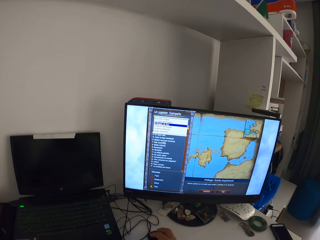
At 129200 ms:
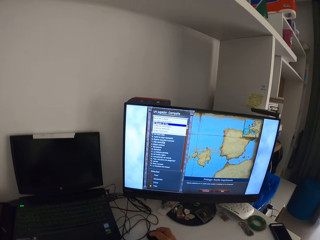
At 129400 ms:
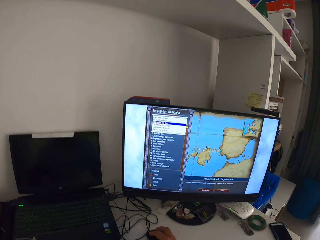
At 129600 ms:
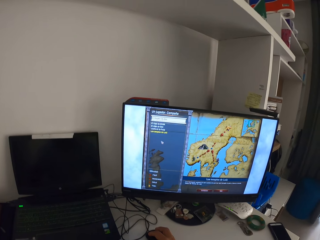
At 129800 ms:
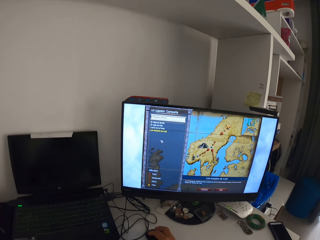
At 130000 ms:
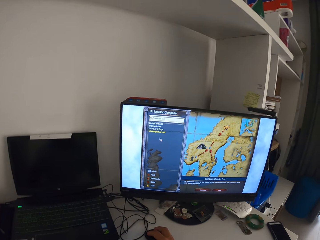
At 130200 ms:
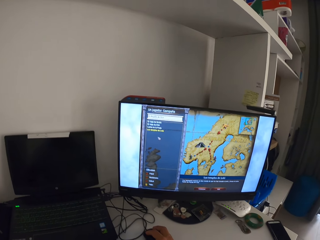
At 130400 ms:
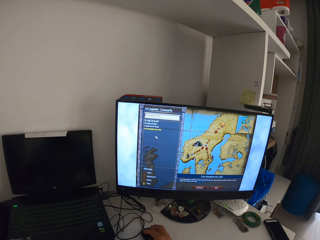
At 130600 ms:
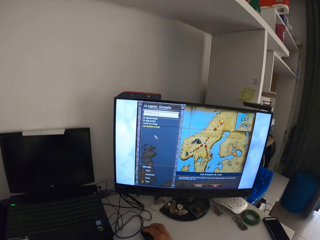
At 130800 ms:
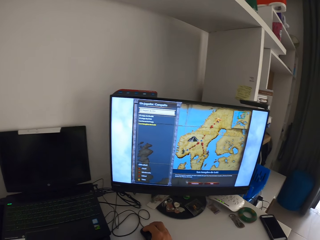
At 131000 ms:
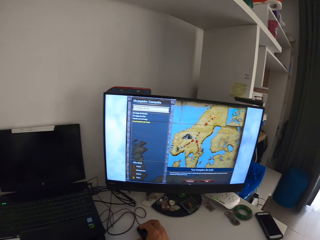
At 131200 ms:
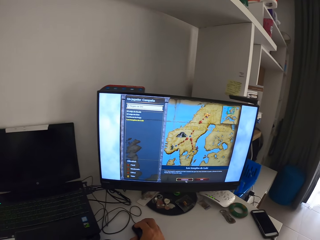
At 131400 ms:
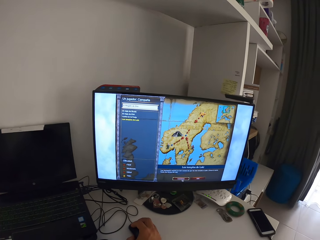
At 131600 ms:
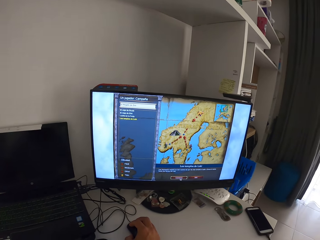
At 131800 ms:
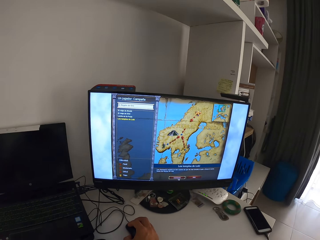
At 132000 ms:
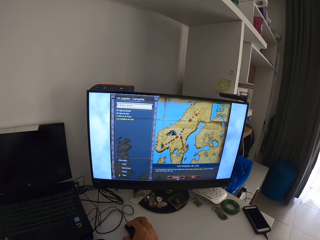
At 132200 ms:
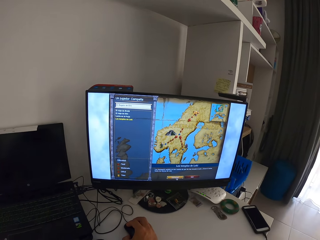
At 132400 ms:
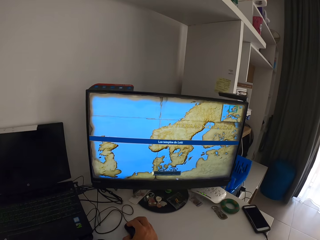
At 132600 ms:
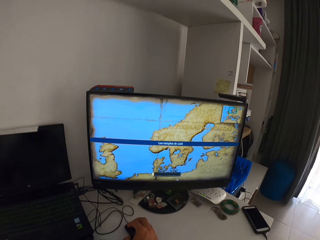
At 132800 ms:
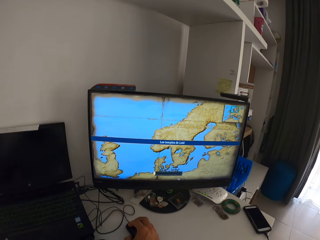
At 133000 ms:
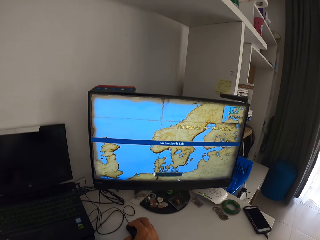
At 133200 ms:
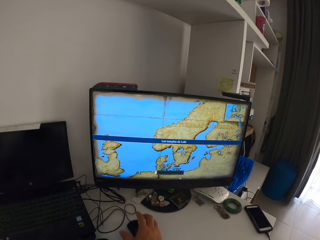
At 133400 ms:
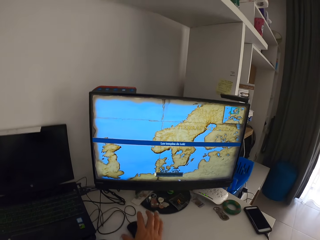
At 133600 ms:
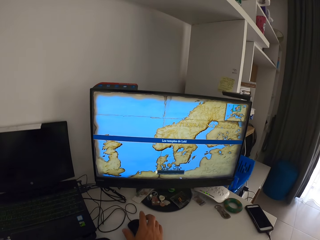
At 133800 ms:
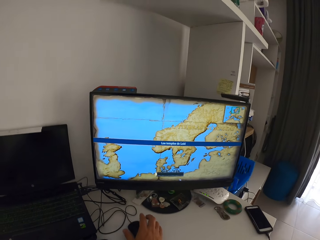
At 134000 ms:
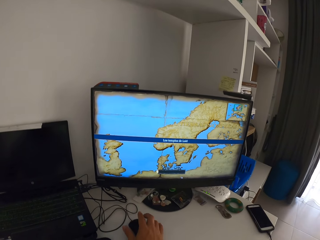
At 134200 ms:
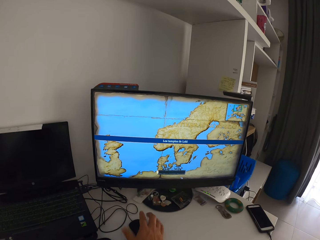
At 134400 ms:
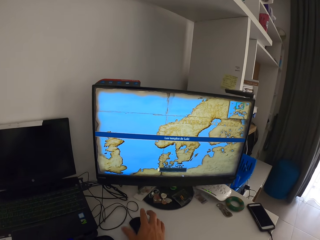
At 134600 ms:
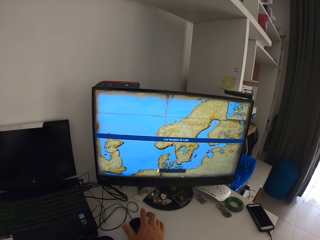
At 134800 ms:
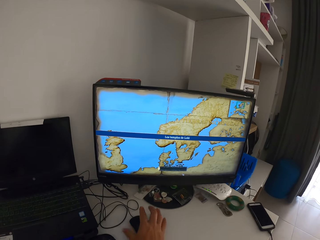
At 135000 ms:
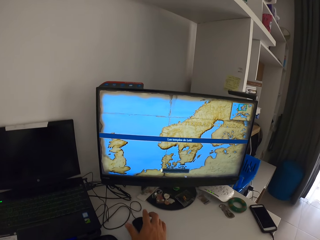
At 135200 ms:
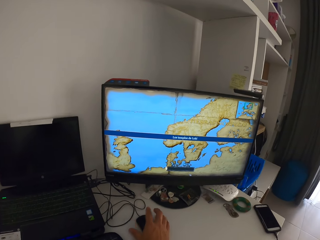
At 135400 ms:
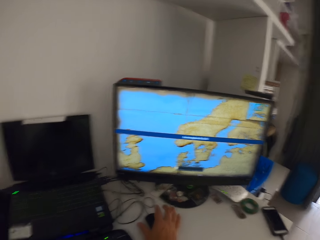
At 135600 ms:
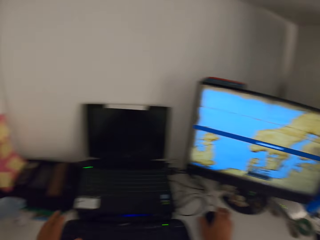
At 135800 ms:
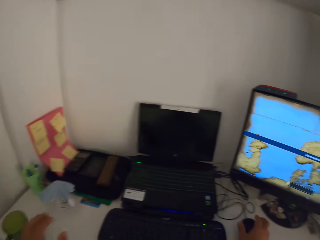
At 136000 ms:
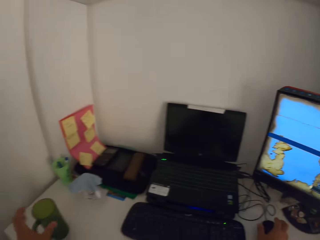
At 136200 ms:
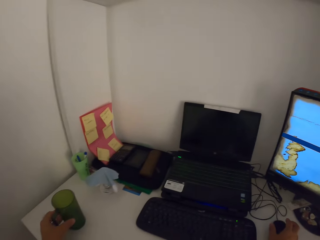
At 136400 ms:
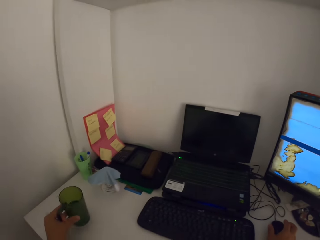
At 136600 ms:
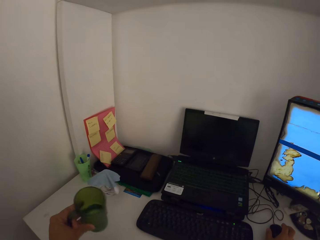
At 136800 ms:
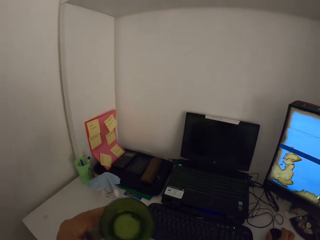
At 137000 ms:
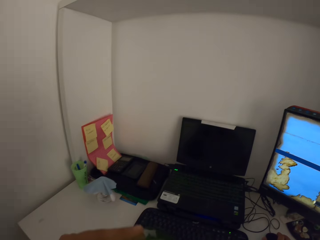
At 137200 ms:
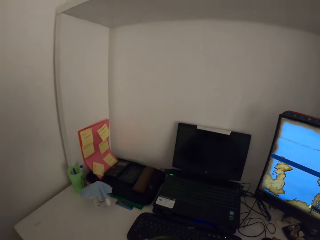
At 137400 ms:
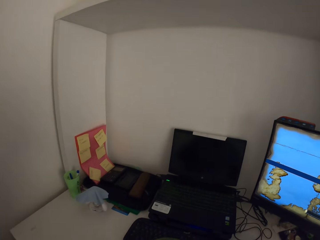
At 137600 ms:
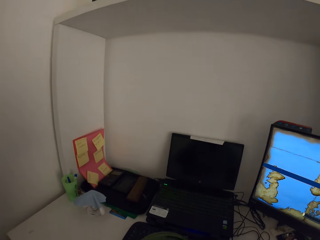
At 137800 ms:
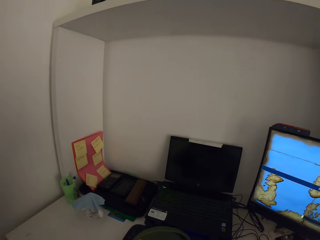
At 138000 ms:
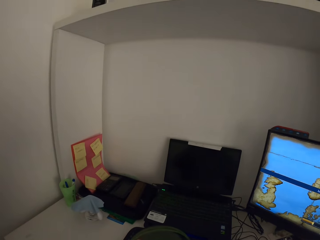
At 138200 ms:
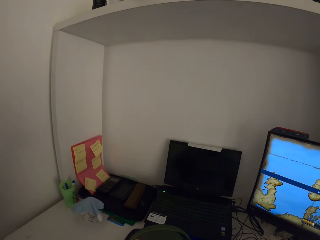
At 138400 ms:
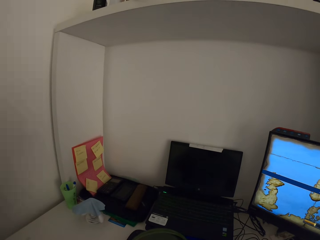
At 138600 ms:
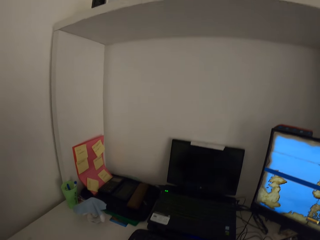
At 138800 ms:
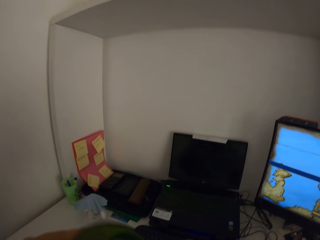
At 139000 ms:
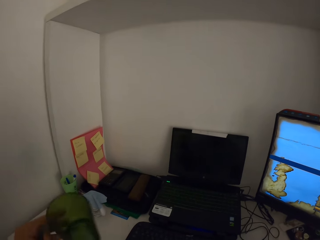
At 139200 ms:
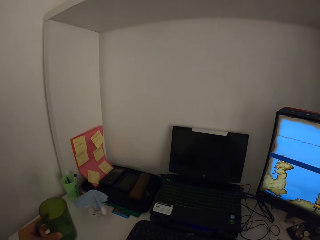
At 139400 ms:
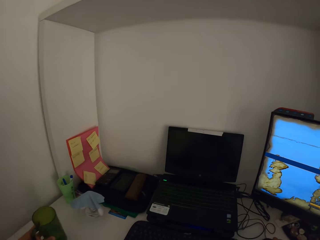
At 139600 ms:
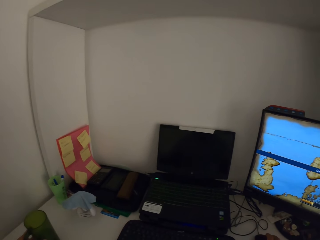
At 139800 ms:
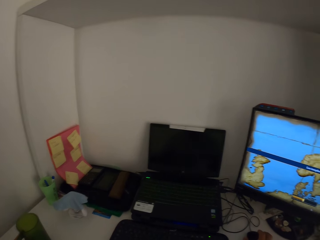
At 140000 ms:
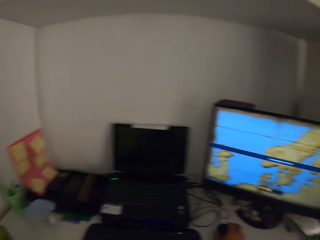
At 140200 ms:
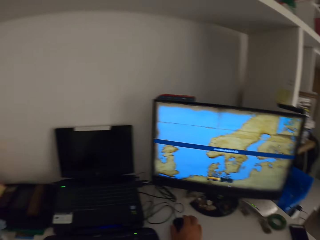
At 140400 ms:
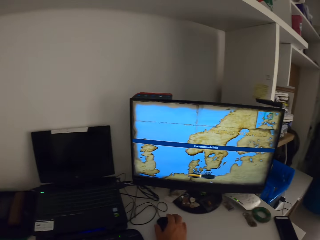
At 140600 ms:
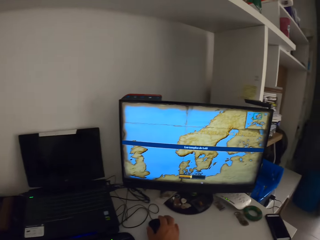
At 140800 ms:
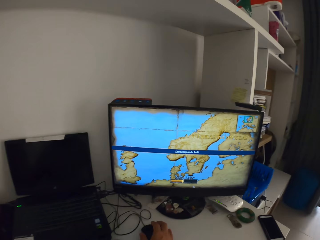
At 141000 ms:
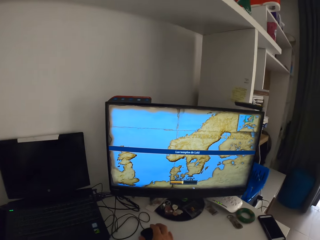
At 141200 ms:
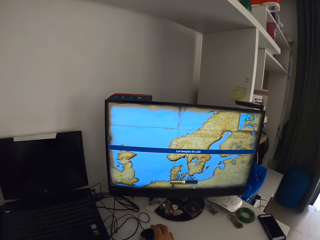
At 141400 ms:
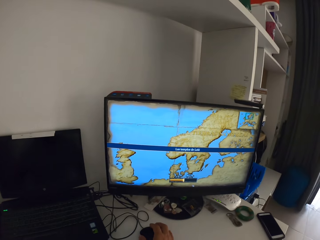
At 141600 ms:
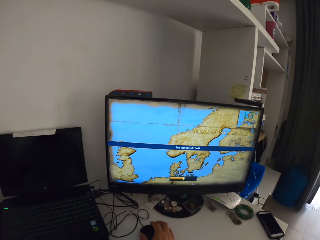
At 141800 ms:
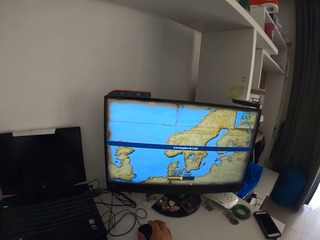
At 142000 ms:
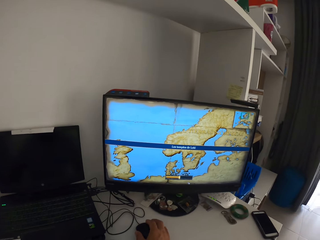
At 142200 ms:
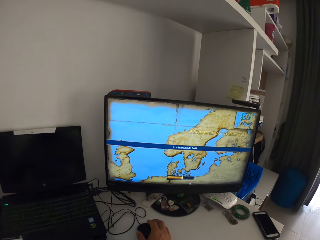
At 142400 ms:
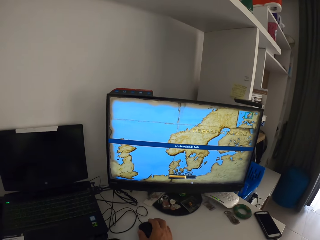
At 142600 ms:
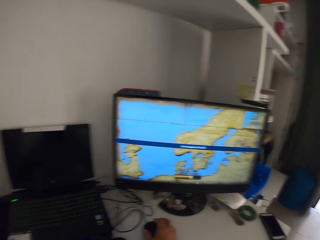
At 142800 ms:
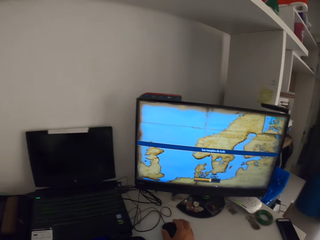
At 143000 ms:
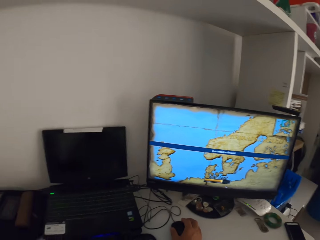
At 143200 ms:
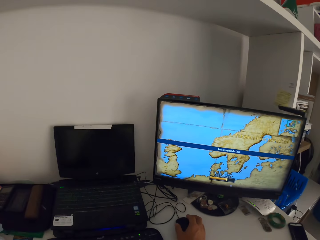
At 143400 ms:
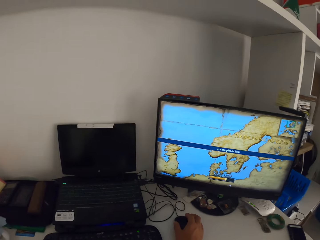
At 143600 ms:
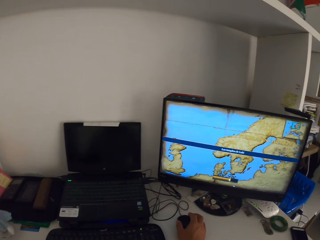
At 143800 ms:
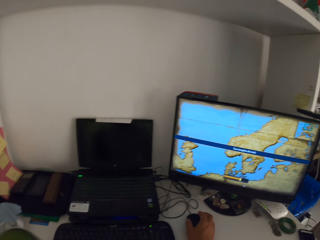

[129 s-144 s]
The camera wearer taps his left hand fingers on the table. He picks up the cup of water from the table with his left hand. He drinks water from the cup in his left hand. He drops the cup on the table with his left hand. He clicks on the computer mouse with his right hand and operates the desktop computer with the computer mouse in his right hand. He picks the cup of water from the table.

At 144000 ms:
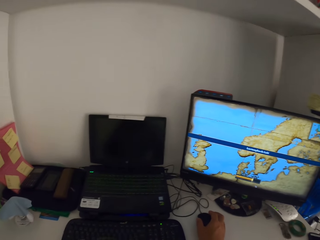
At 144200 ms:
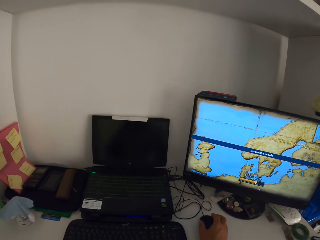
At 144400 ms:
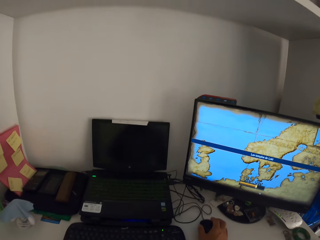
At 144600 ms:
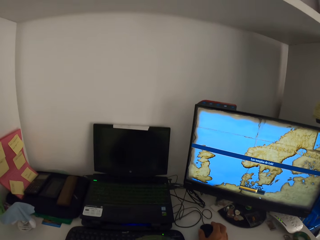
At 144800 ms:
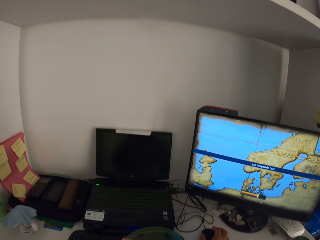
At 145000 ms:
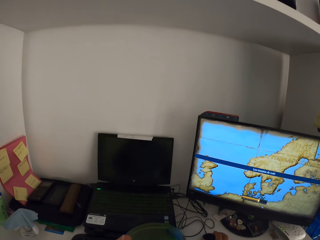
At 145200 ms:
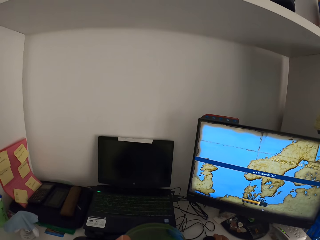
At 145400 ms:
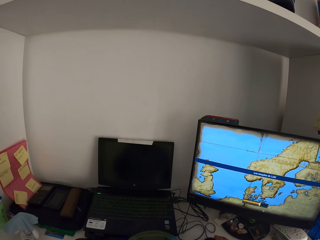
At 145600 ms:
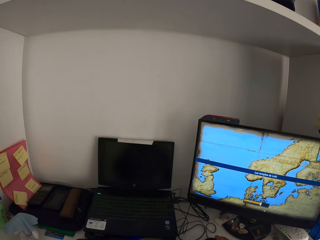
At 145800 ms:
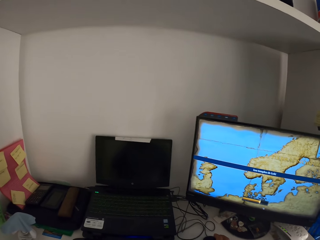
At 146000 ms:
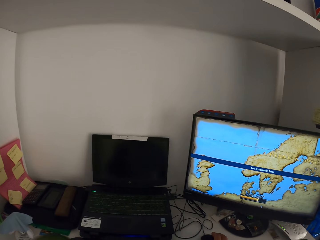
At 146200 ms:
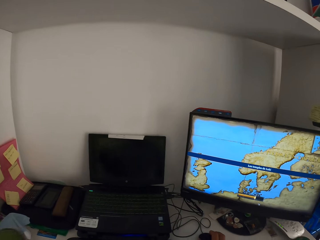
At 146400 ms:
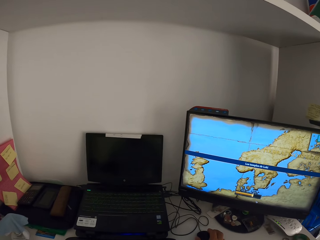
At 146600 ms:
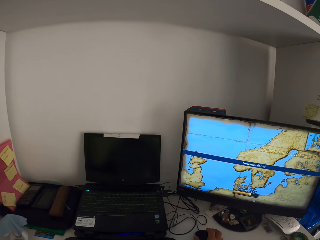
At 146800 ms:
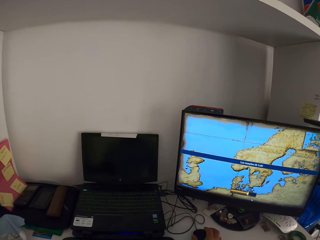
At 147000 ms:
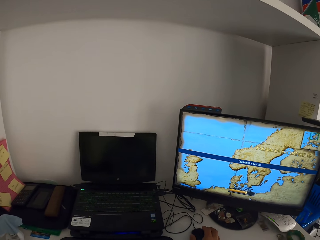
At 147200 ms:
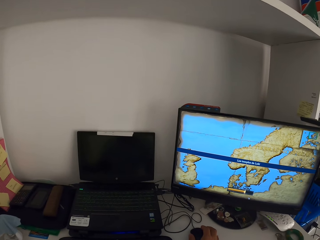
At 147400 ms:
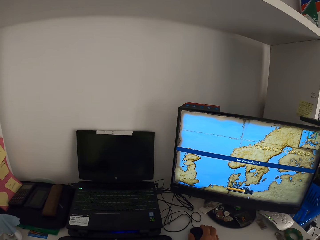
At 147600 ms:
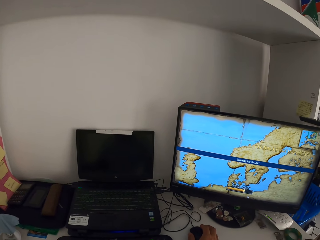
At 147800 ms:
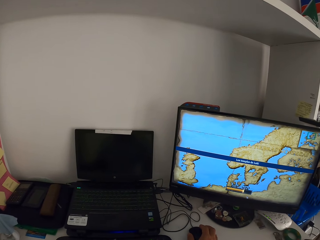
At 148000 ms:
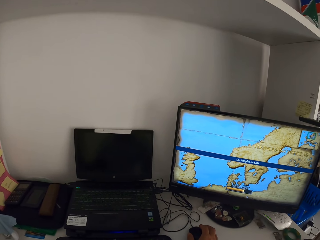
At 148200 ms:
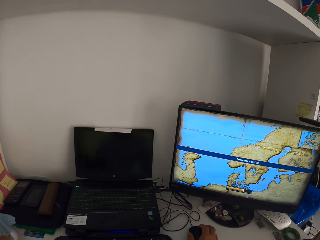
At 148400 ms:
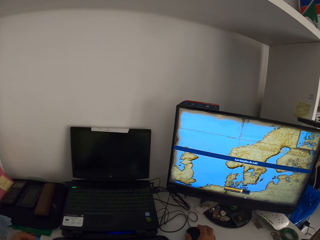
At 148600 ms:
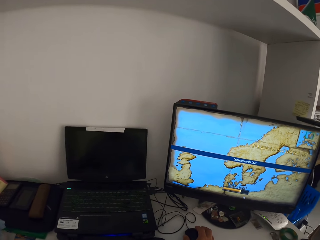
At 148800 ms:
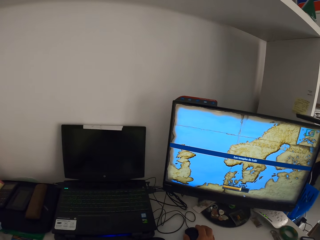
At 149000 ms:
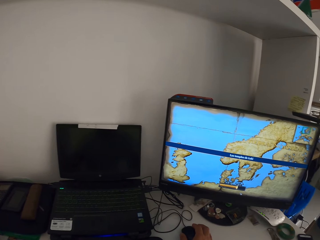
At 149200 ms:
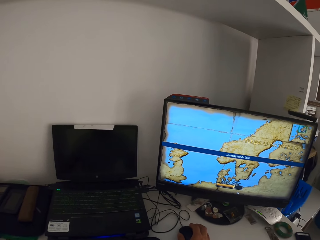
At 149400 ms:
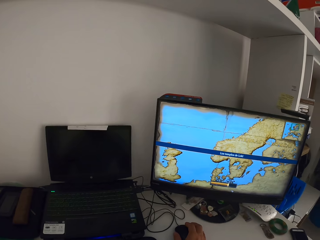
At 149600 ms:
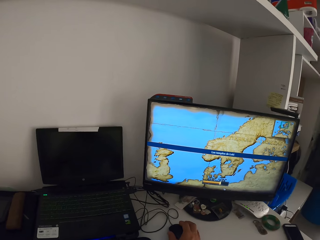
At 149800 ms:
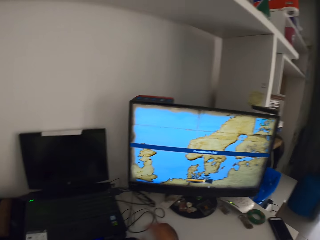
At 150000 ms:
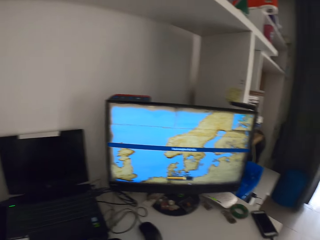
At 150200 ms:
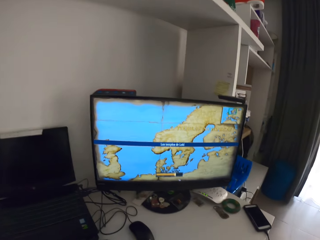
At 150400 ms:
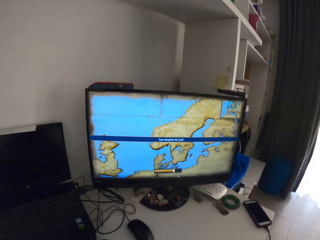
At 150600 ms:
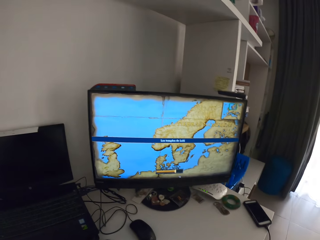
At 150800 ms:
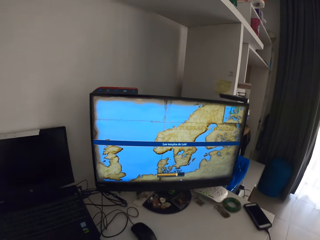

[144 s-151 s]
The camera wearer drinks the water. He drops the cup on the table with his left hand. He does something and removes his right hand from the computer mouse.
